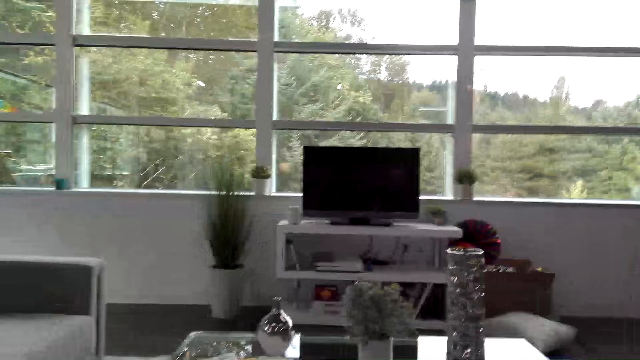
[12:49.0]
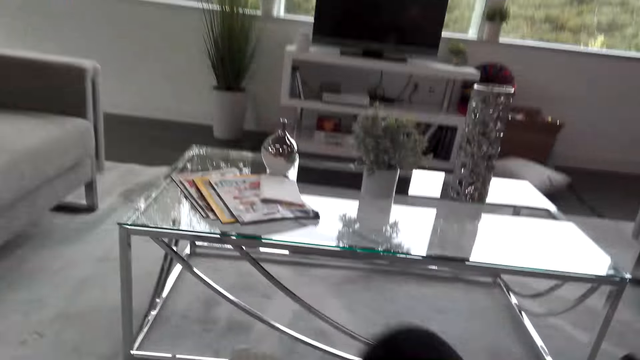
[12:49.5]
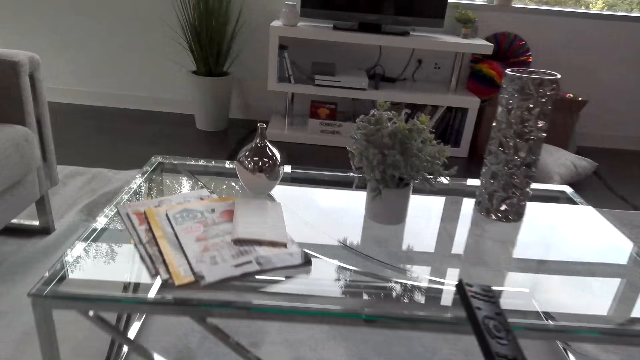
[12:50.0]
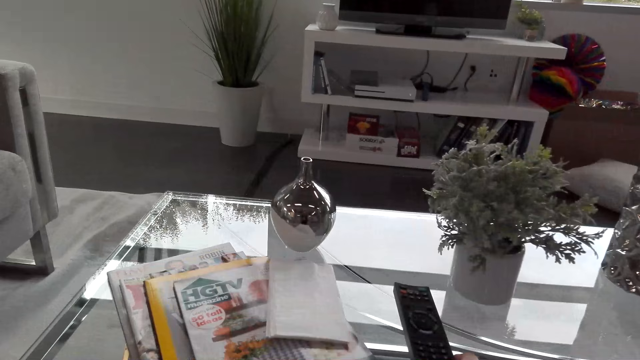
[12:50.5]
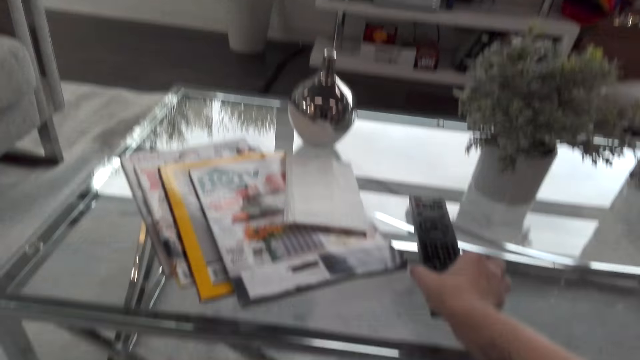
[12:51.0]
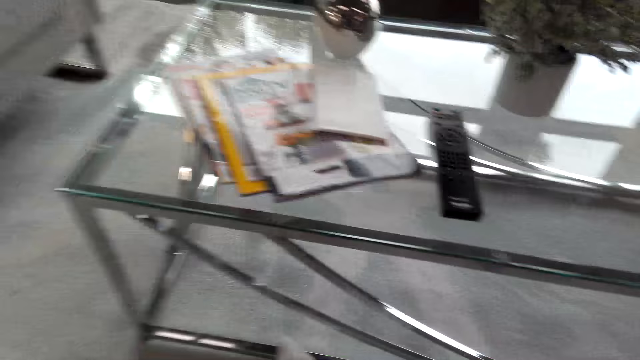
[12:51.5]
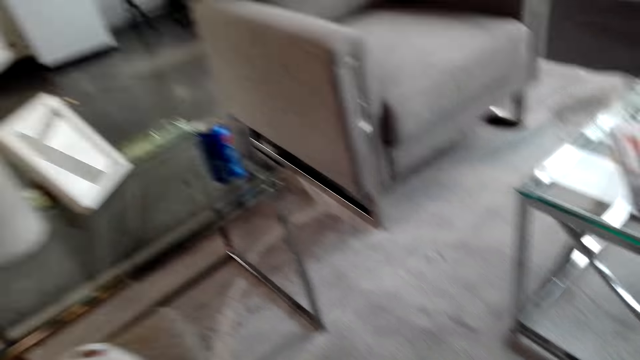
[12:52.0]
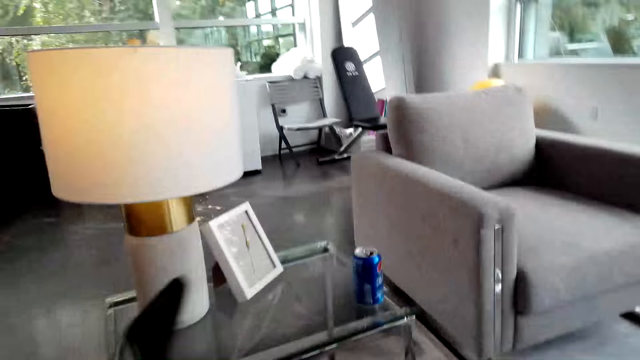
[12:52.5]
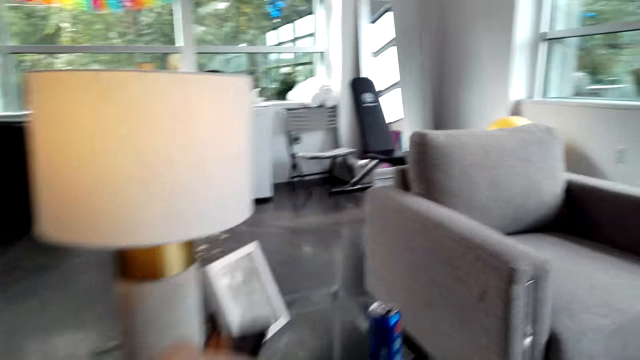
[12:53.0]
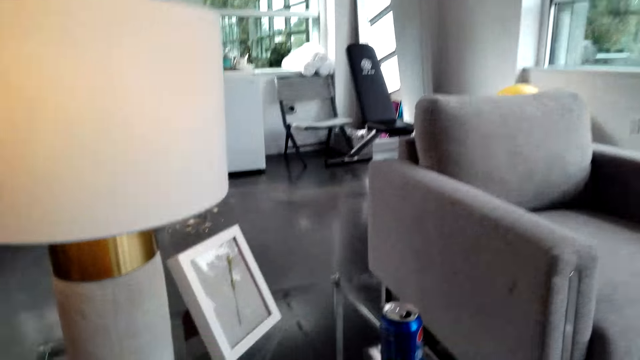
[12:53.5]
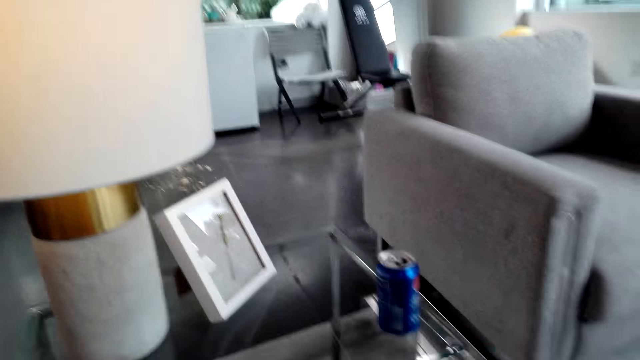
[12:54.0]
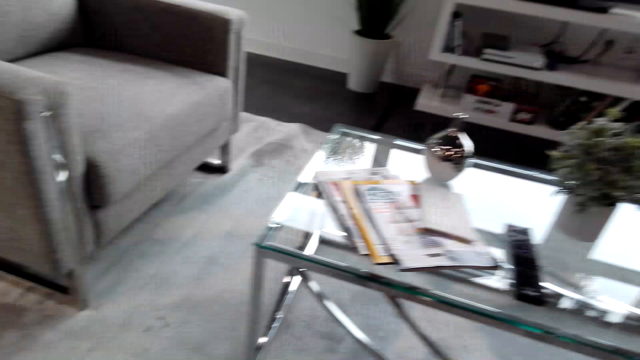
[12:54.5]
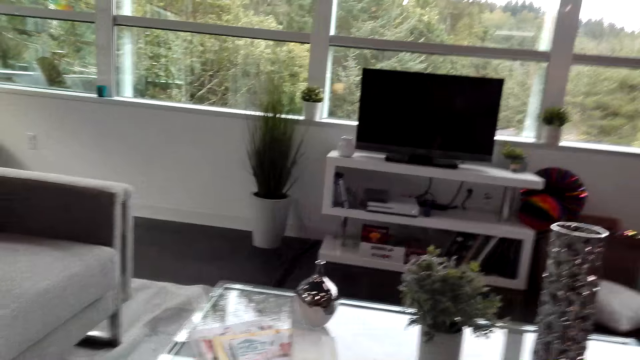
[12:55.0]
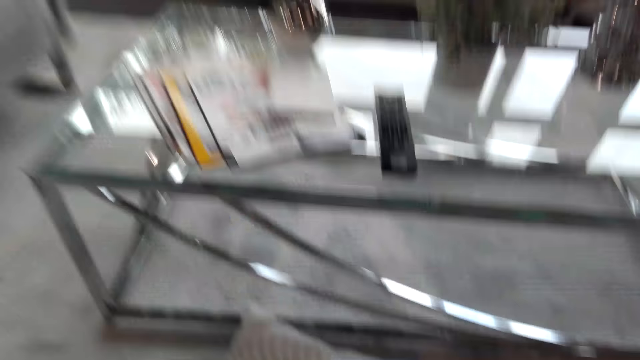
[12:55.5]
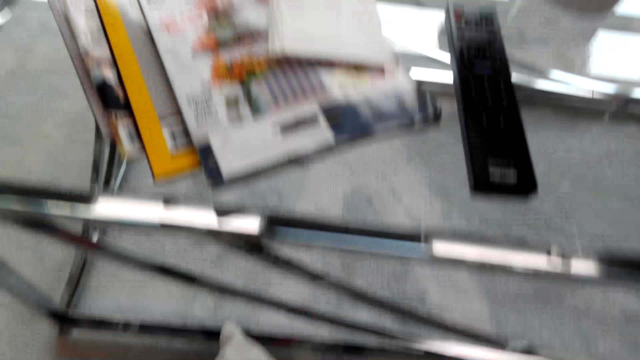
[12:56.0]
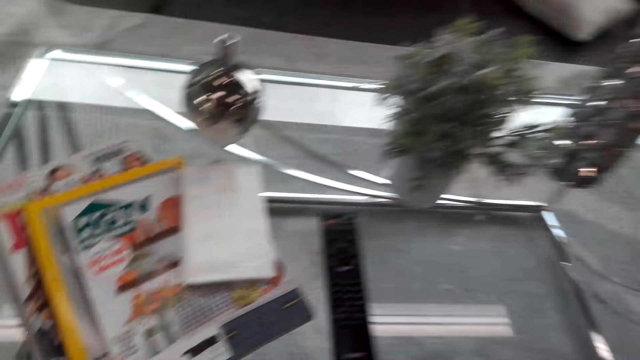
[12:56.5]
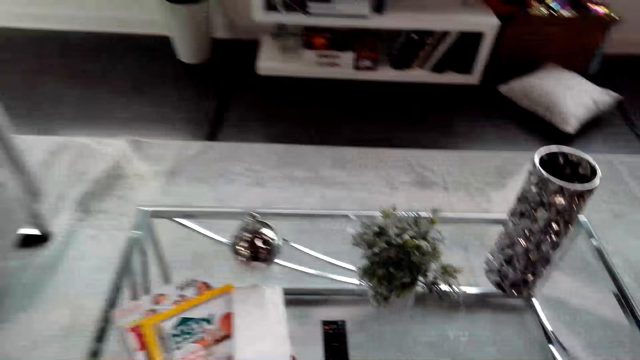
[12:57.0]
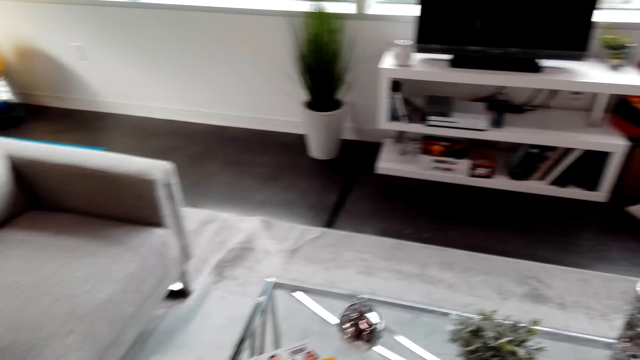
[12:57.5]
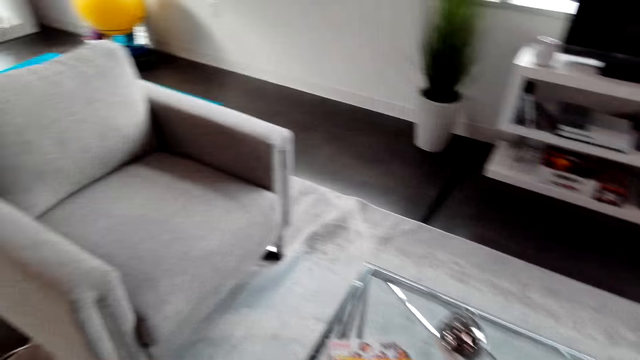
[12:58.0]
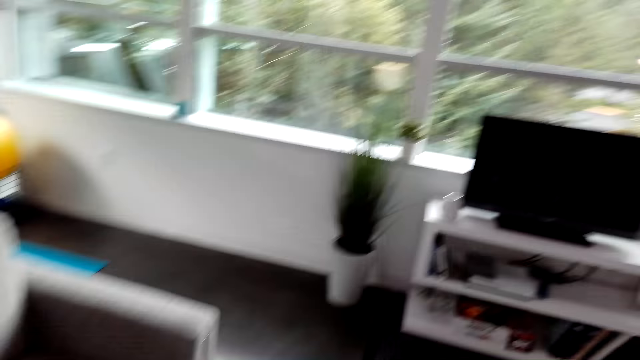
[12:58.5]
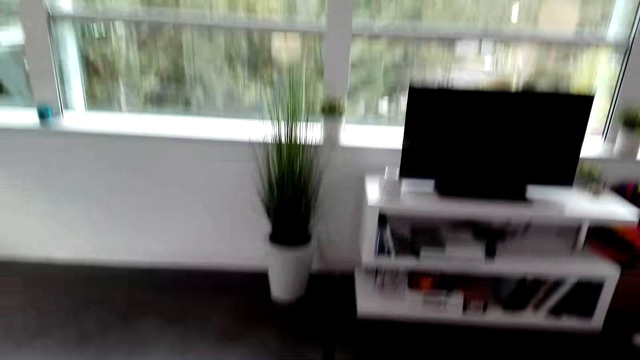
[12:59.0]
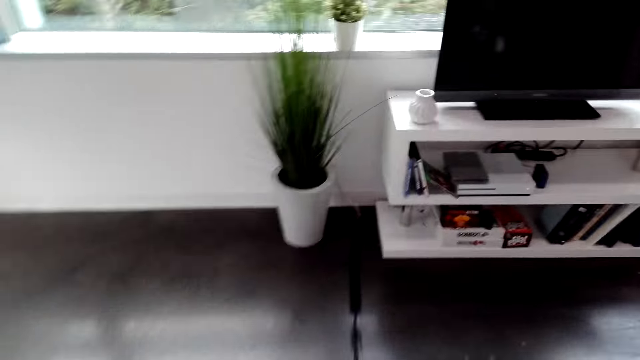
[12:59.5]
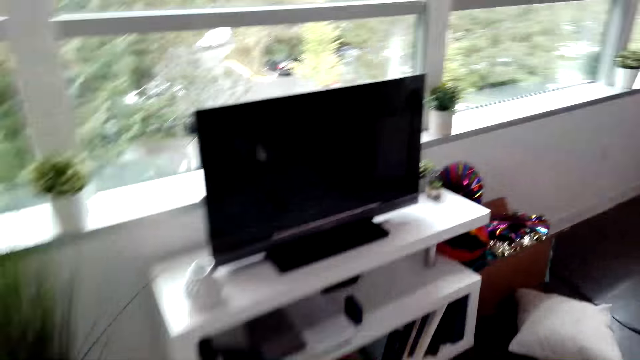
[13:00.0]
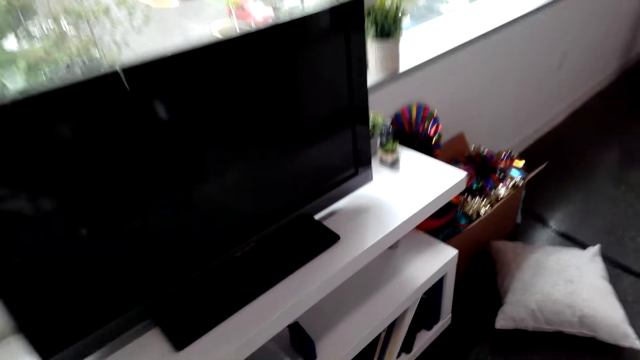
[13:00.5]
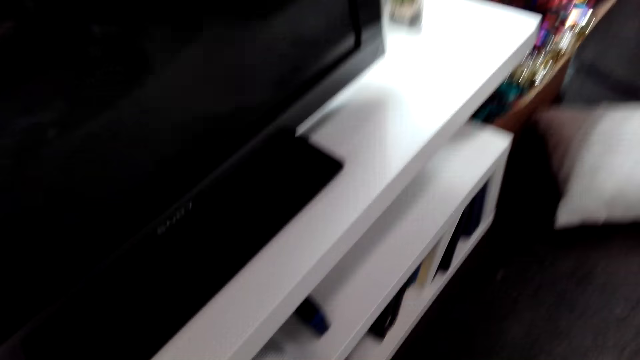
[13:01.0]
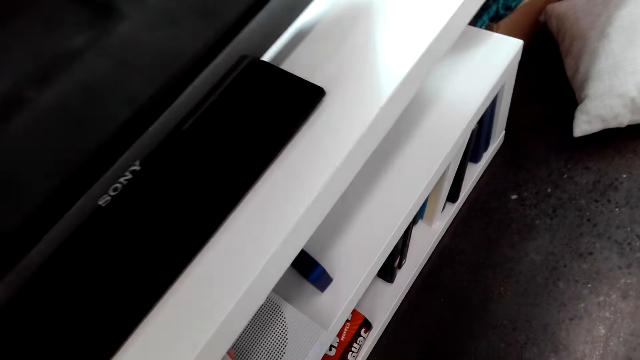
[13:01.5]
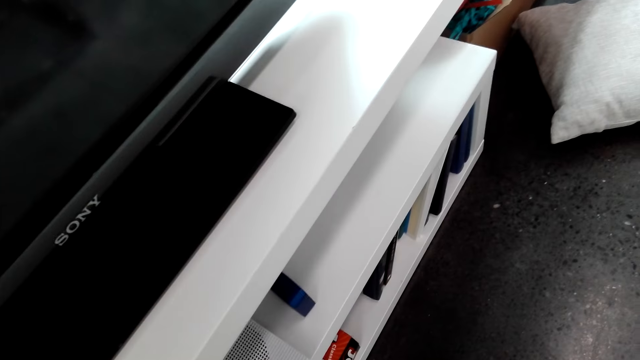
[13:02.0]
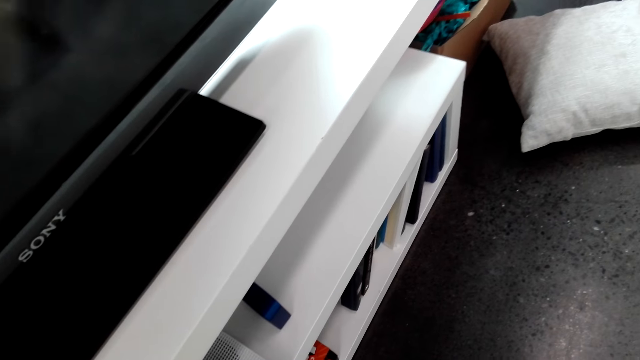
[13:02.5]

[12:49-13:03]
The camera wearer puts the remote on the table. They walk around the room.

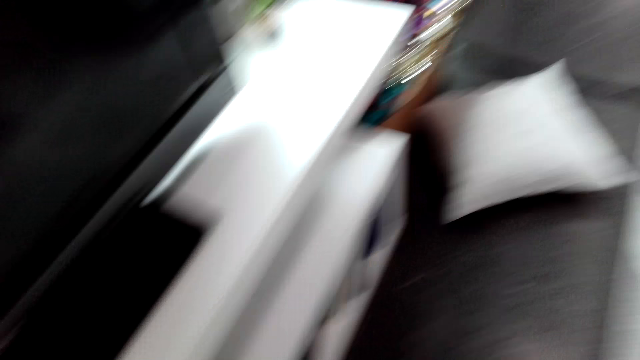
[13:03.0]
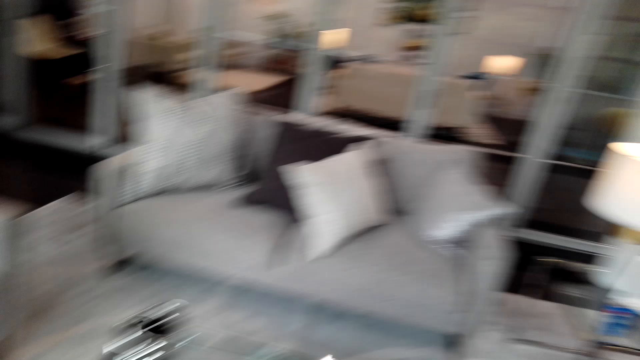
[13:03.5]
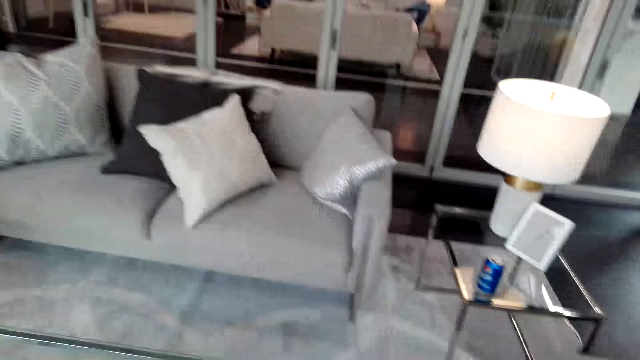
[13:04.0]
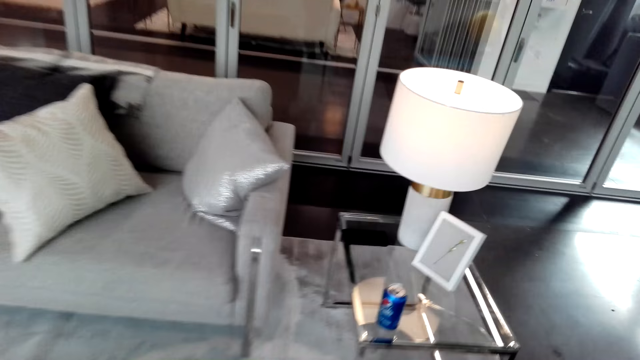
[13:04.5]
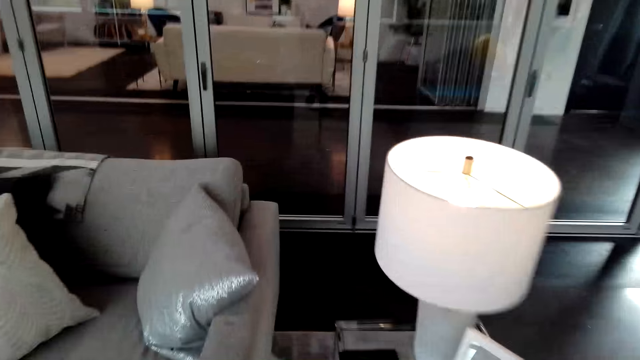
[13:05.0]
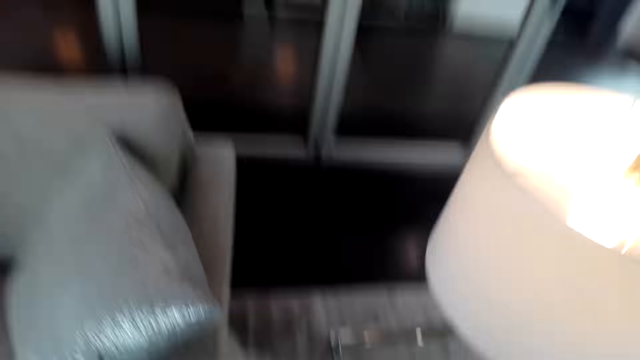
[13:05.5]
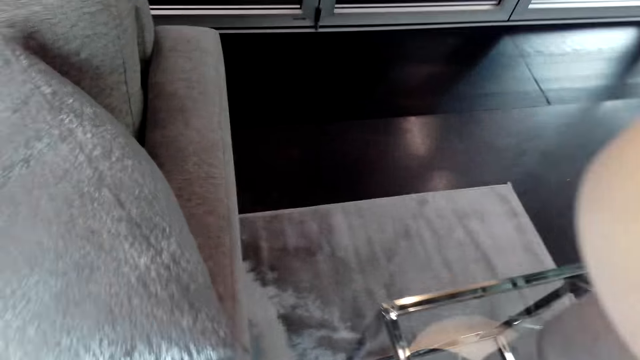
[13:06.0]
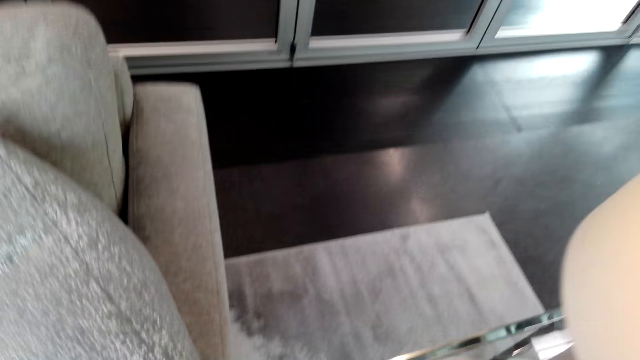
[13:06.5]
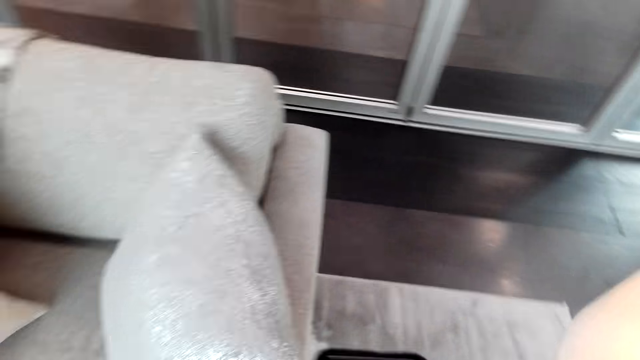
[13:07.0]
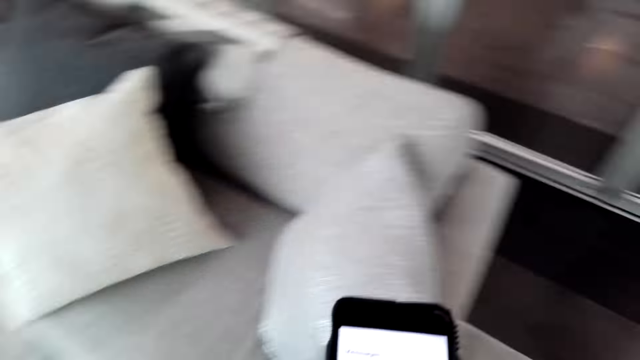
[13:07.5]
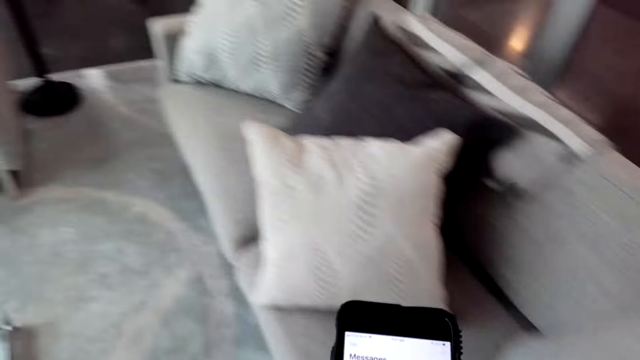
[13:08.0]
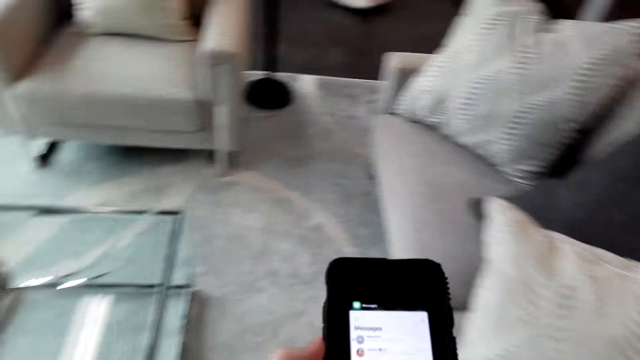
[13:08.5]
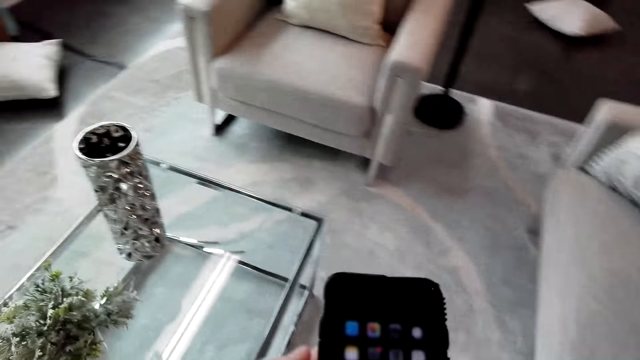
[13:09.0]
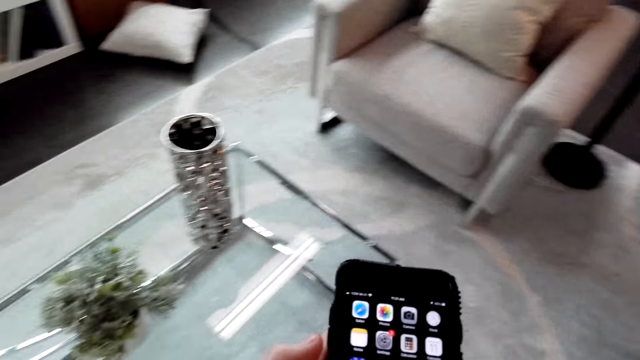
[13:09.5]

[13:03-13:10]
The camera wearer operates a phone.
